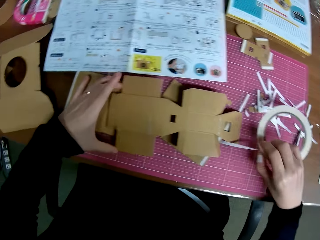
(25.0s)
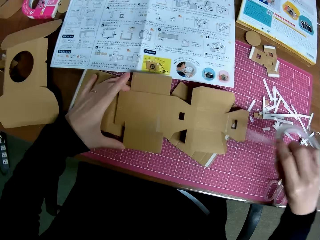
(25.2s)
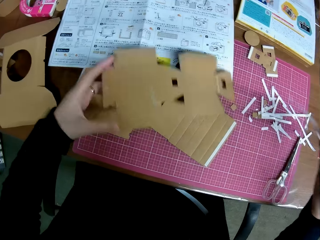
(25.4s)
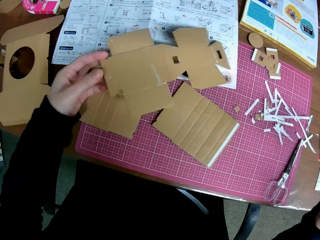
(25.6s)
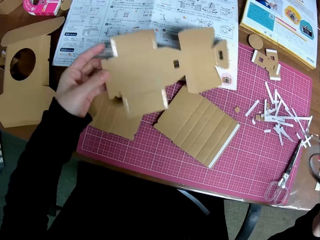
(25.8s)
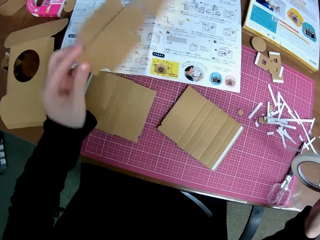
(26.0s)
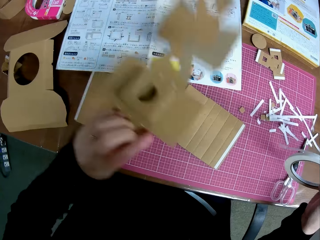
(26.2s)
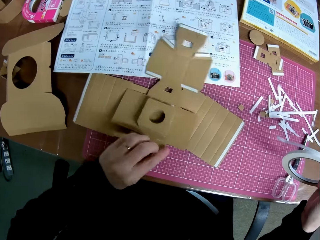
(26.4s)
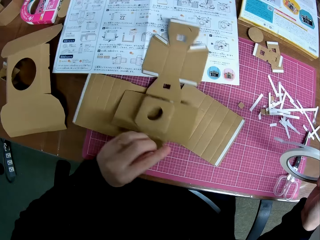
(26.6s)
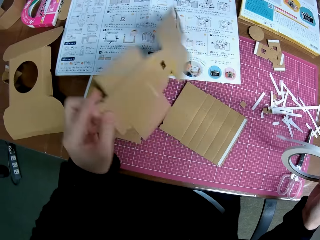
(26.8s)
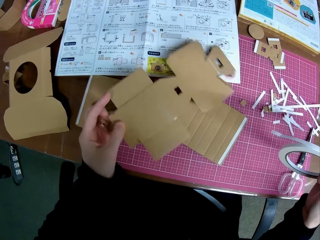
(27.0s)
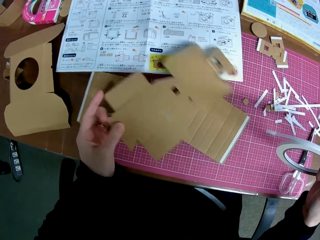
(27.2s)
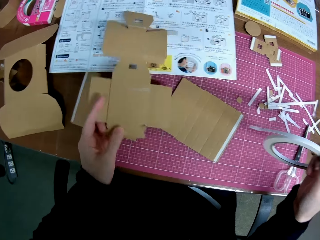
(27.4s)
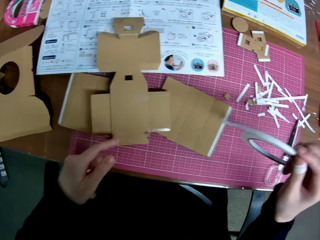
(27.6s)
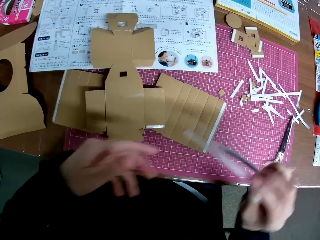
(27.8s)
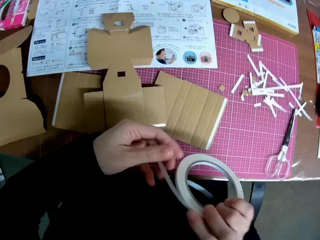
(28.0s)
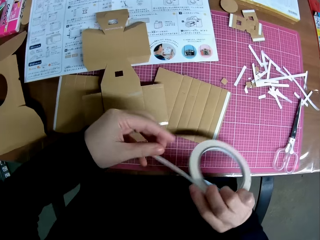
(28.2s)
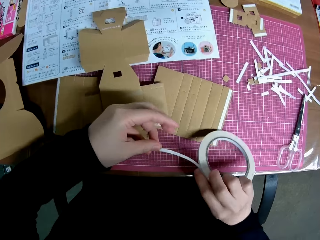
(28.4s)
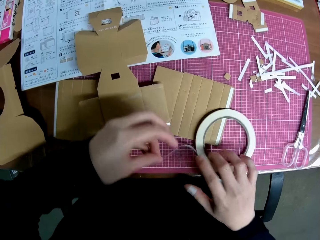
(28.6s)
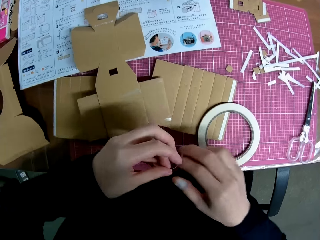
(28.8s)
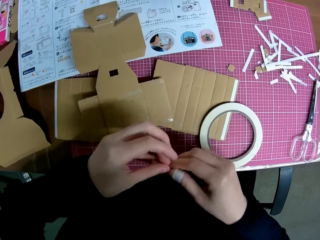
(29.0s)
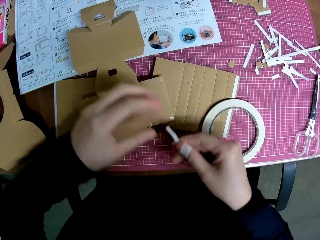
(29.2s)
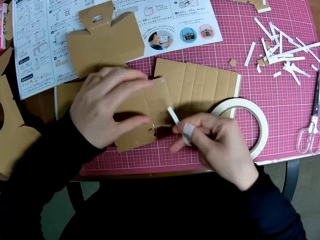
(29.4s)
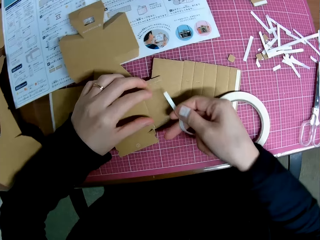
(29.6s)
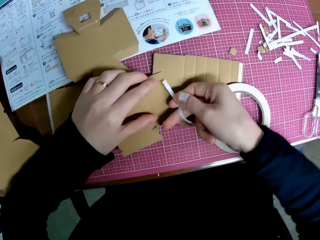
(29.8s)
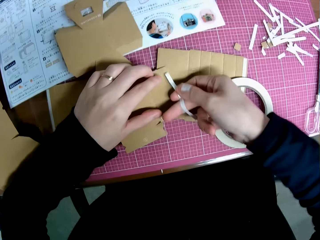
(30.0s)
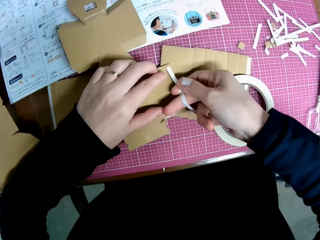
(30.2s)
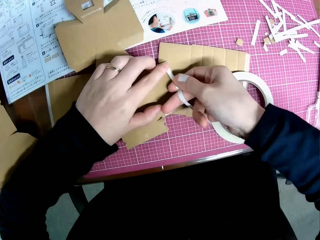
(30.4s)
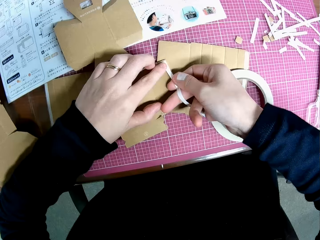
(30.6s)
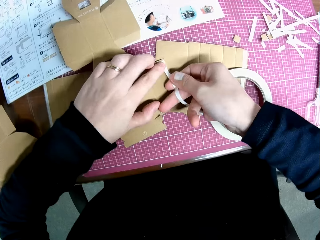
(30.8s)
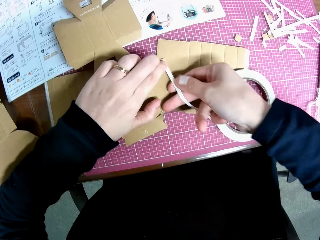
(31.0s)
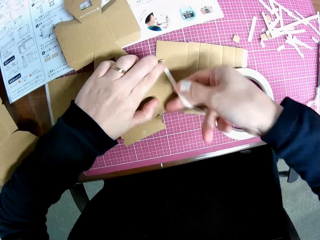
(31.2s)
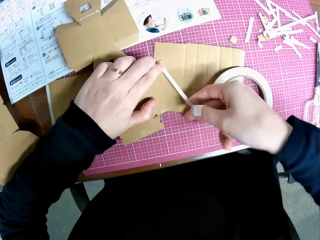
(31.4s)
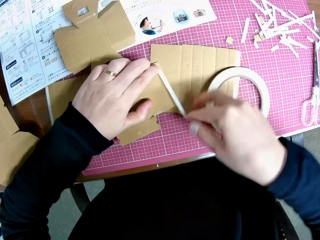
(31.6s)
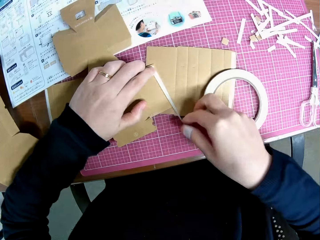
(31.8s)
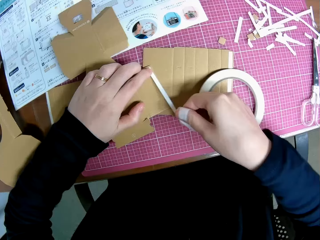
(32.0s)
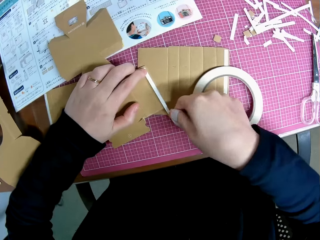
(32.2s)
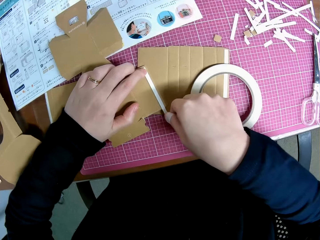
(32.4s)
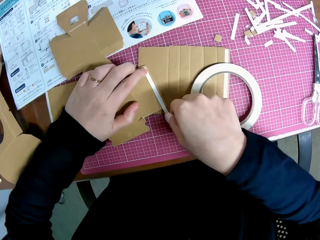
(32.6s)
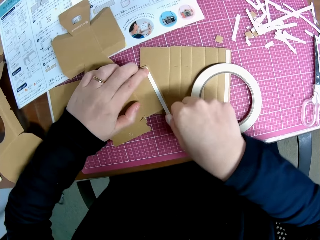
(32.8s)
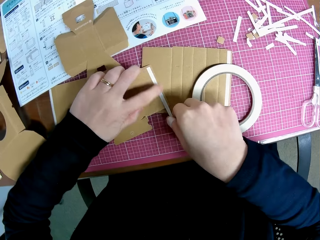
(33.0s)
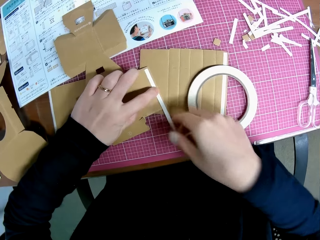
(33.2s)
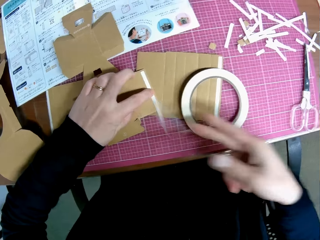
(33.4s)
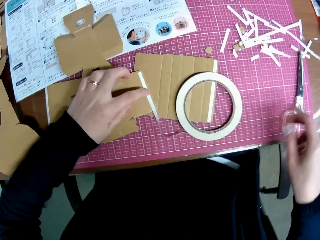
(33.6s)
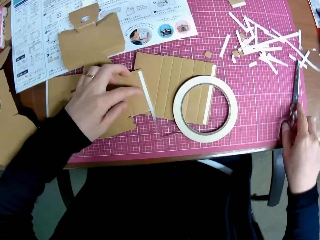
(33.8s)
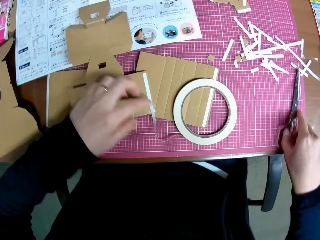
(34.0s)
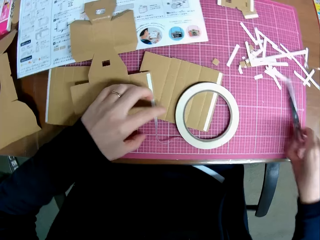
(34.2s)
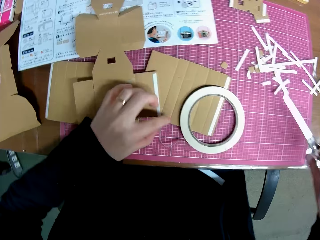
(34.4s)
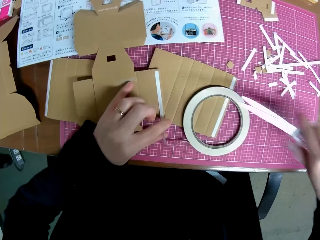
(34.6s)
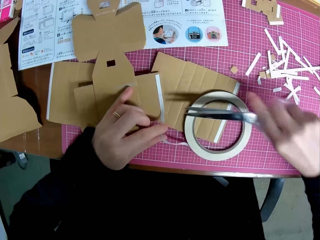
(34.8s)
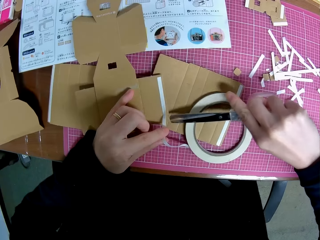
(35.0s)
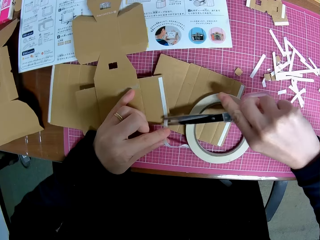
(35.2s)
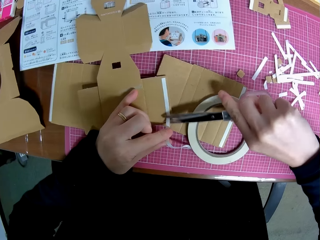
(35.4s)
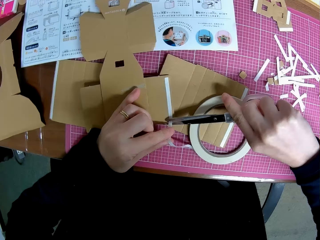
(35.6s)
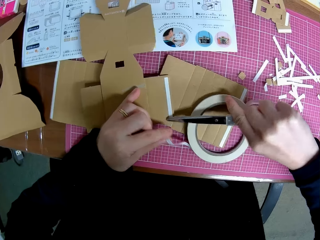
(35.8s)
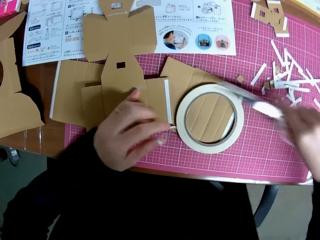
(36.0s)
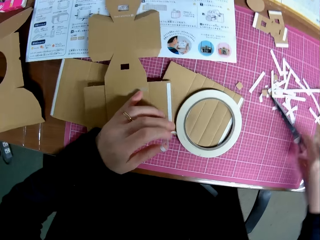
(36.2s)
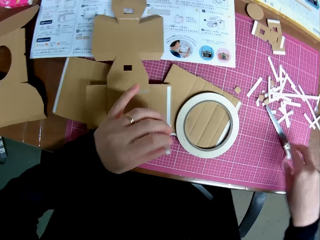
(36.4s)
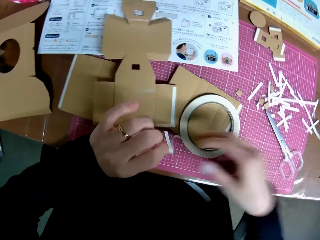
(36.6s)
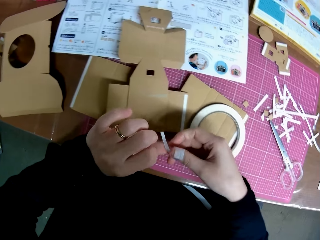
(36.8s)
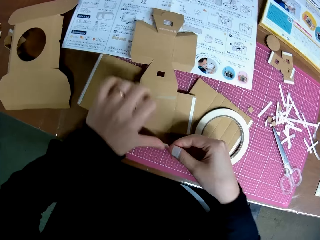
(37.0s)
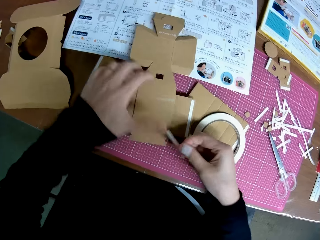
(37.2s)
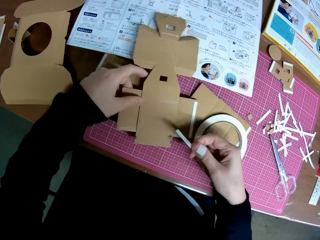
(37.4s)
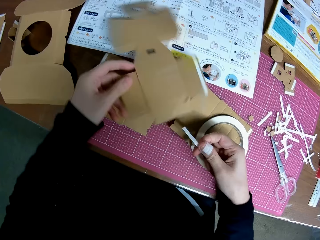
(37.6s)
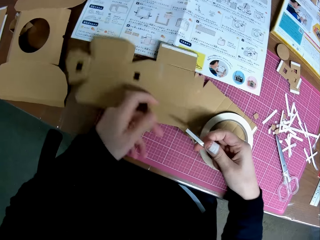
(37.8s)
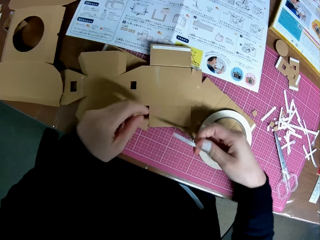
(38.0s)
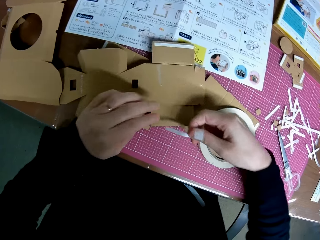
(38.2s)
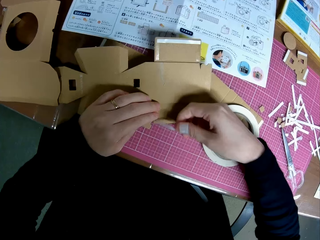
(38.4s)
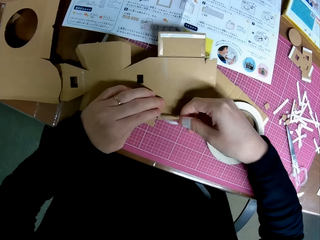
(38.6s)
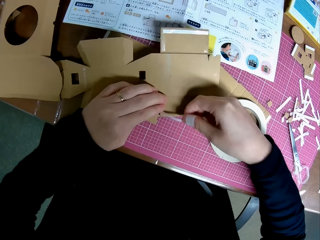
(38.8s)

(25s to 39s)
The camera wearer turns the paperboard craft. He holds the paper tape or cello tape with both hands. He uses the tape on the piece of paper mechanical model. He picks up a pair of scissors from the table with his right hand. He cuts the paper tape with the scissors. He drops the scissors on the table with his right hand. He removes the paper tape from his left thumb with his right hand. He adjusts the piece of paper mechanical model on the table with his left hand. He puts the cello tape at the side of the paperboard craft.

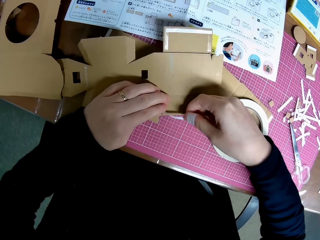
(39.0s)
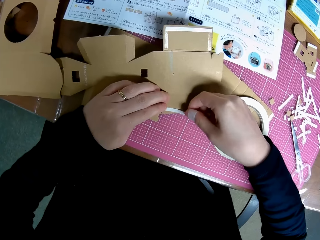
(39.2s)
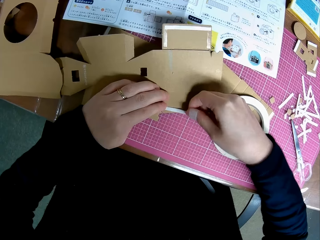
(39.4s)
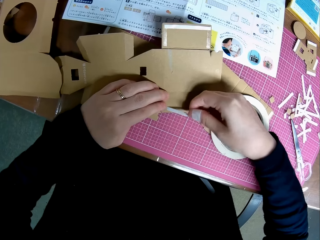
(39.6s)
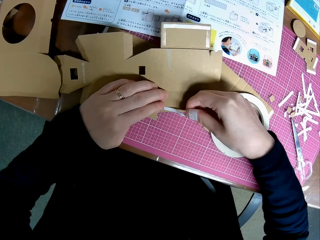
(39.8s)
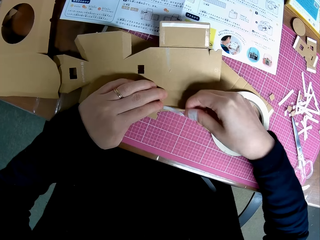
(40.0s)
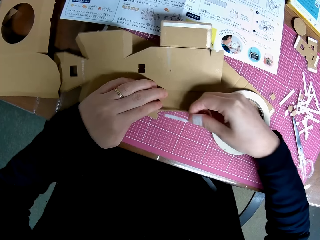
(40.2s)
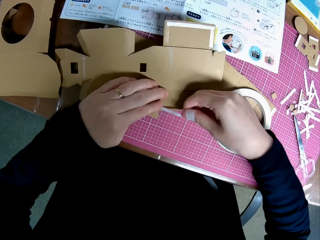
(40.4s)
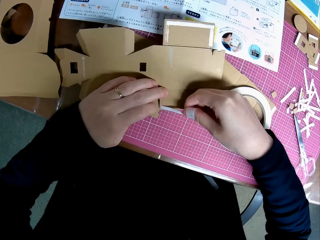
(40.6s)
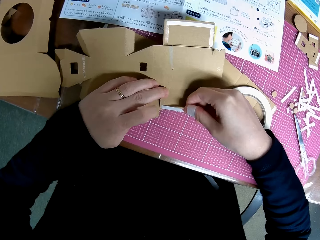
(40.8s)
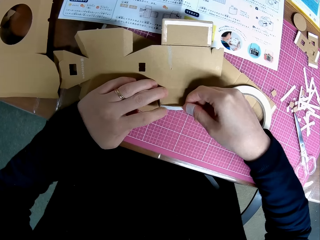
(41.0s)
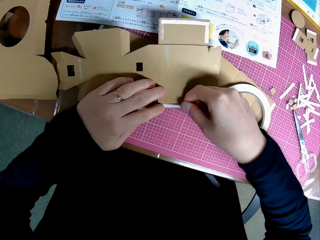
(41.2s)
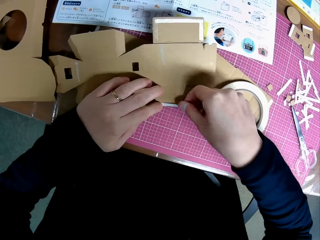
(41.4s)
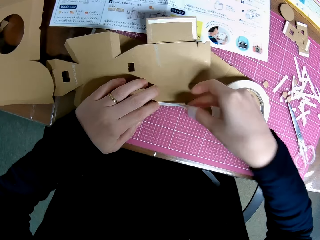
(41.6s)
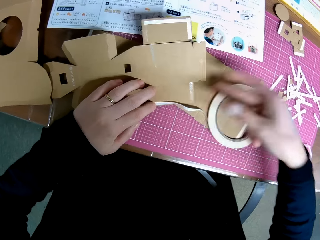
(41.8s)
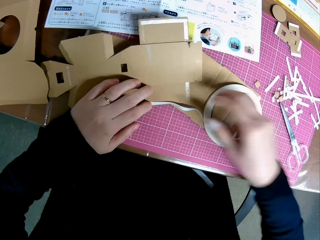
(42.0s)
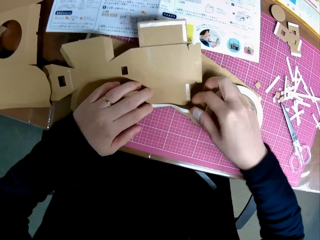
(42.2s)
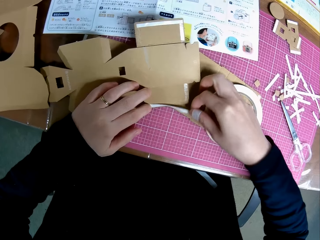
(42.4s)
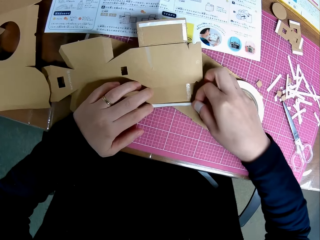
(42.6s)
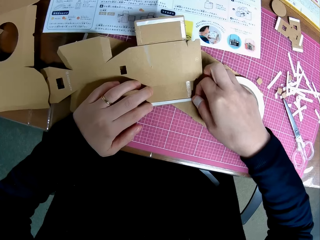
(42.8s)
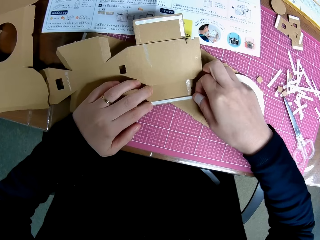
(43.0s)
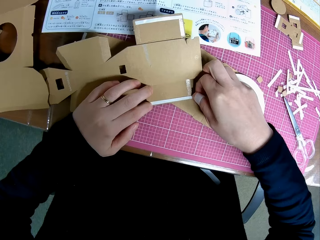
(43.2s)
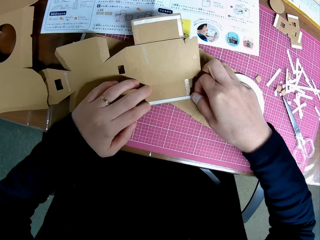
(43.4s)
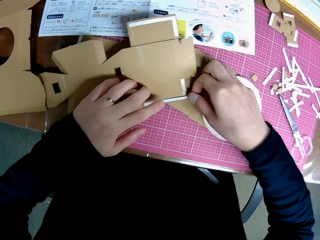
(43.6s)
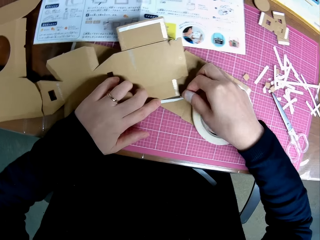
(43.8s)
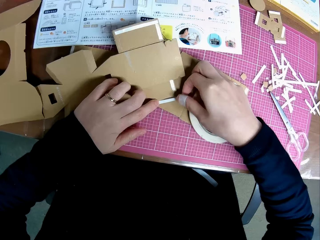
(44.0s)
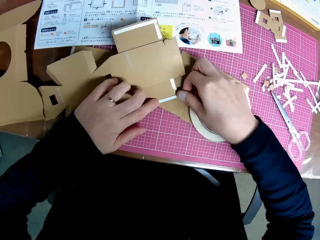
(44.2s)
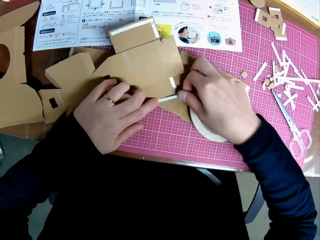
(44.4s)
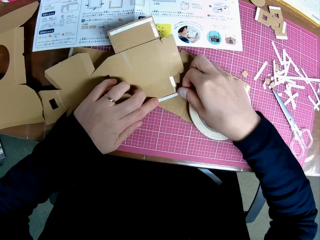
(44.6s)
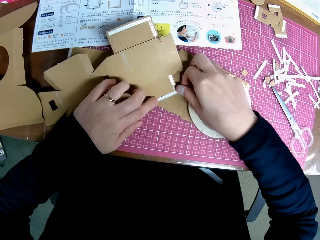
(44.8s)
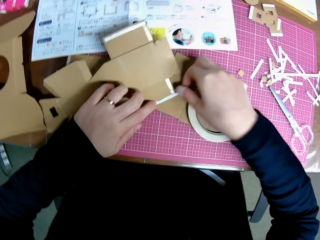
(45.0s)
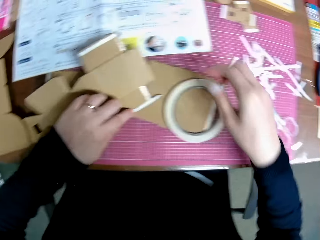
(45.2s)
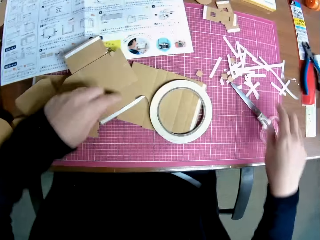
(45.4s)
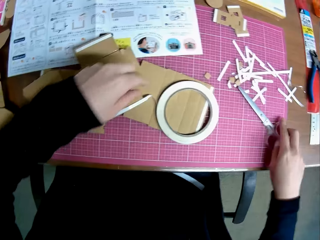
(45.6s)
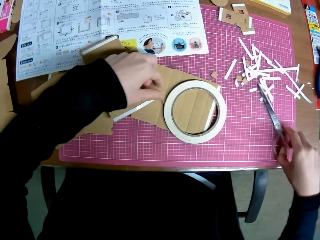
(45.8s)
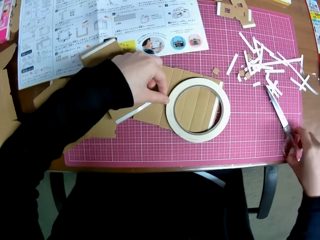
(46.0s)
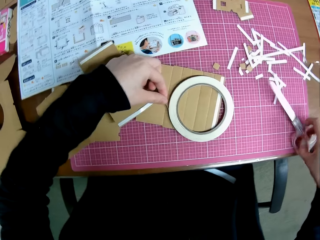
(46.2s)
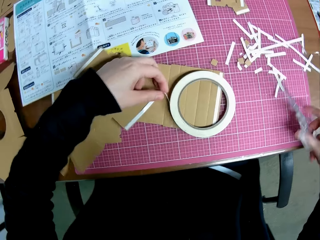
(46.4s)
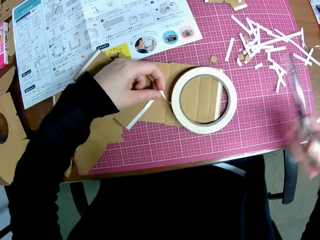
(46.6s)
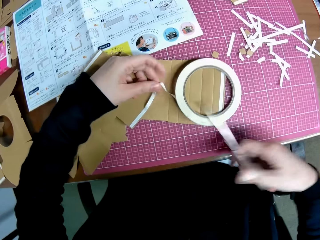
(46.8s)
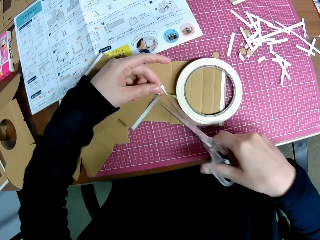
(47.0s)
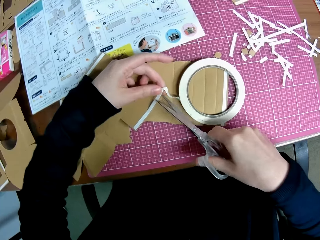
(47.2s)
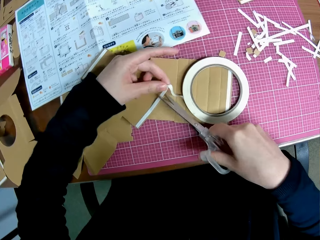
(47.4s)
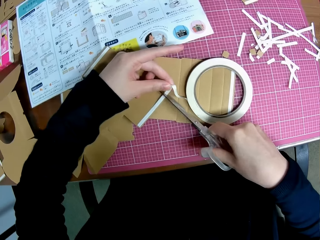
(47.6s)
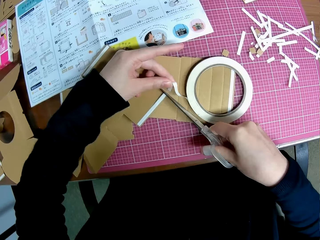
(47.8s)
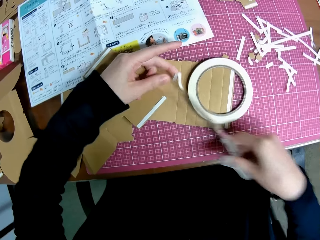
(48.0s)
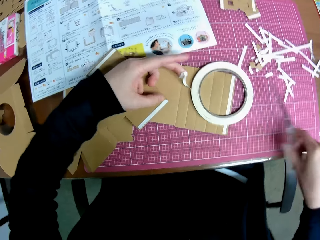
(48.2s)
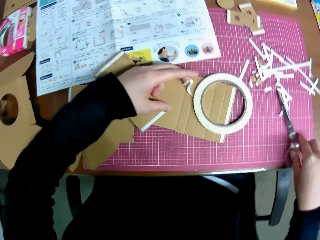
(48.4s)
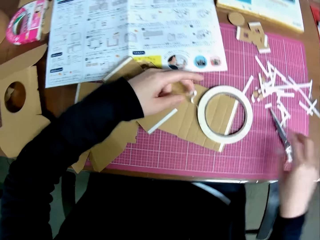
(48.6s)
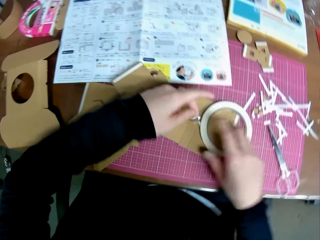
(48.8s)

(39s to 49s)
The camera wearer uses the tape on the piece of paper mechanical model. He picks up the scissors from the table with his right hand. He cuts the paper tape with the scissors. He drops the scissors on the table with his right hand.
